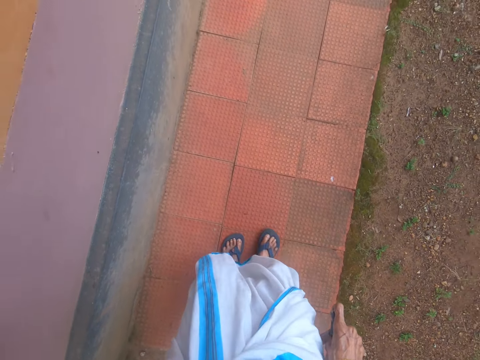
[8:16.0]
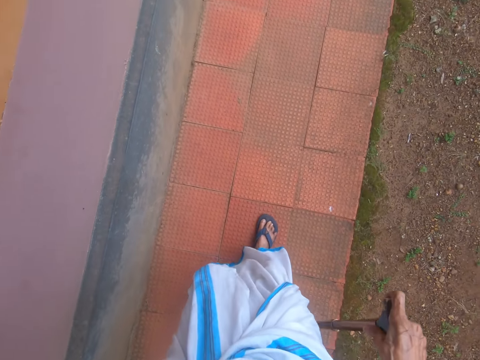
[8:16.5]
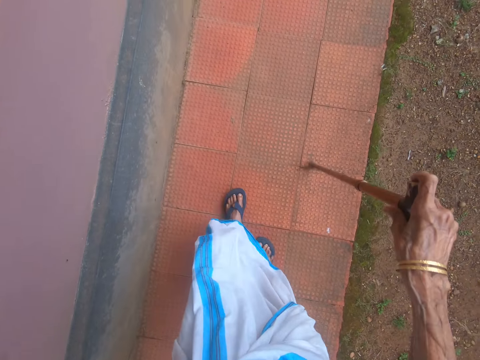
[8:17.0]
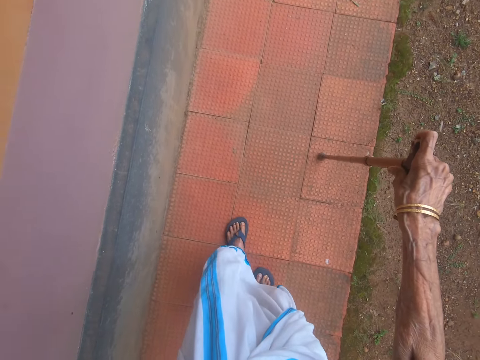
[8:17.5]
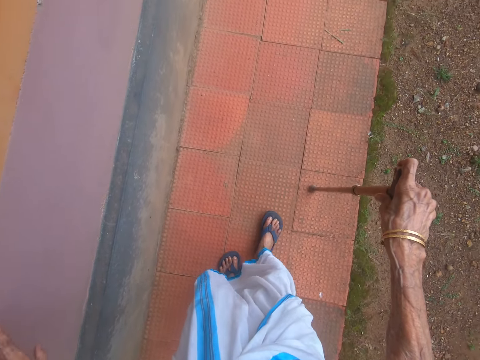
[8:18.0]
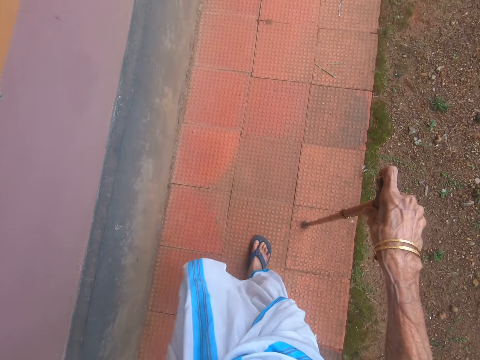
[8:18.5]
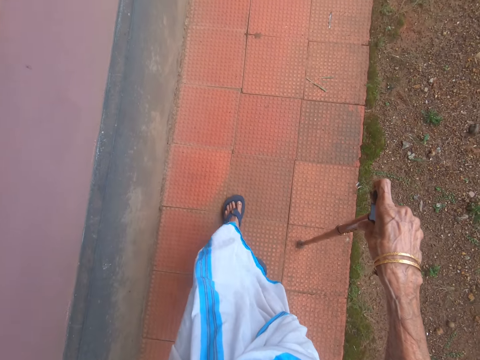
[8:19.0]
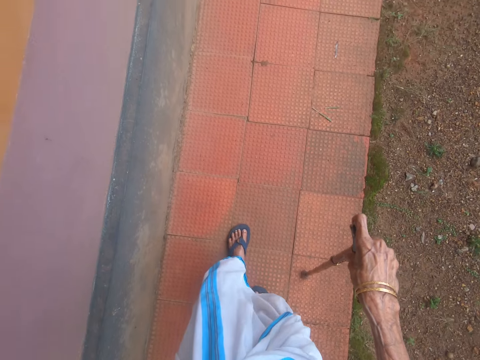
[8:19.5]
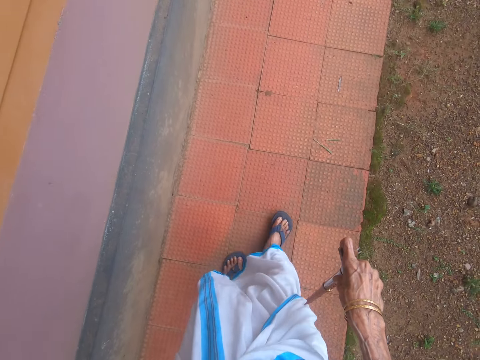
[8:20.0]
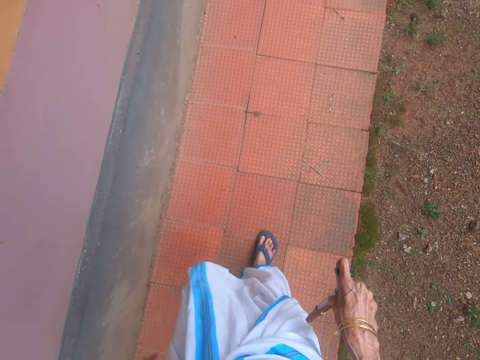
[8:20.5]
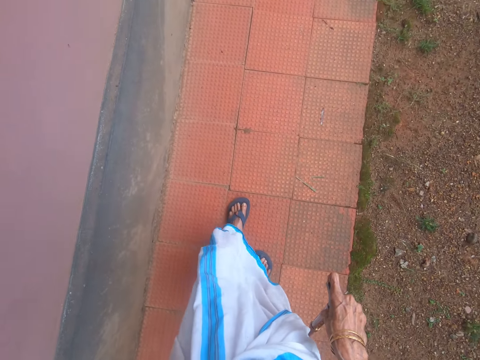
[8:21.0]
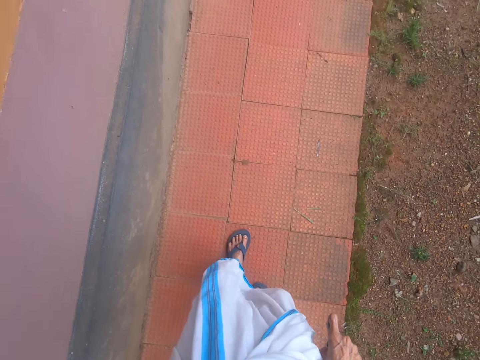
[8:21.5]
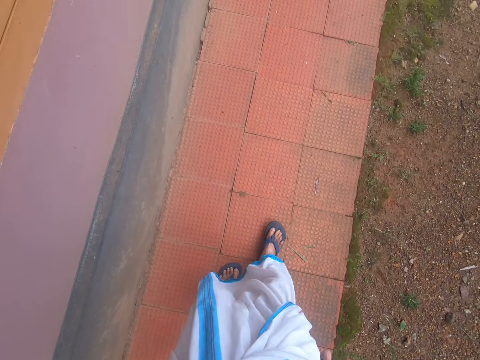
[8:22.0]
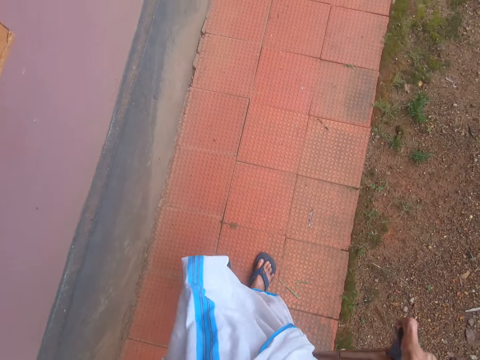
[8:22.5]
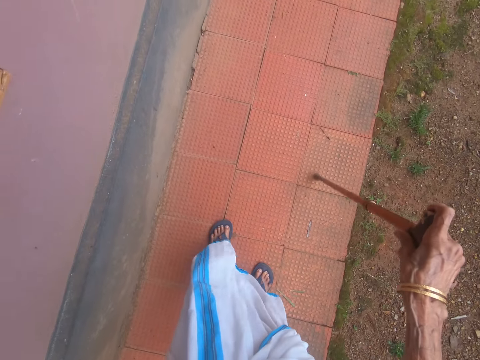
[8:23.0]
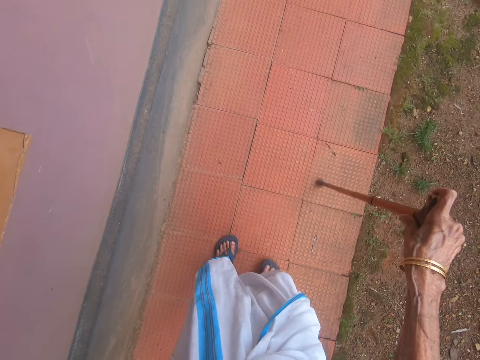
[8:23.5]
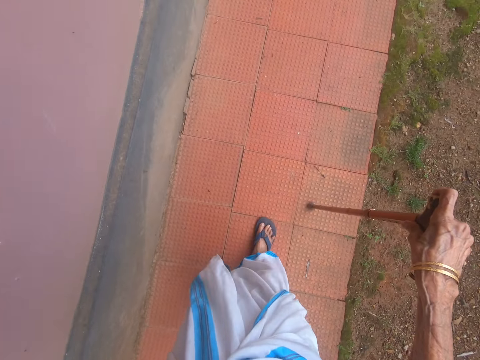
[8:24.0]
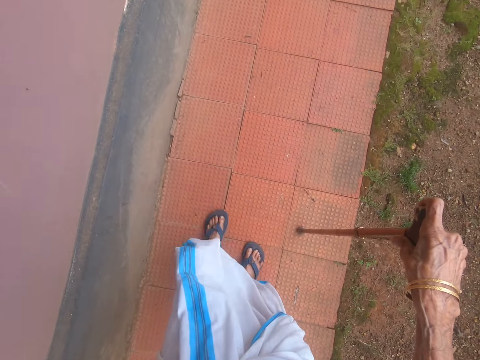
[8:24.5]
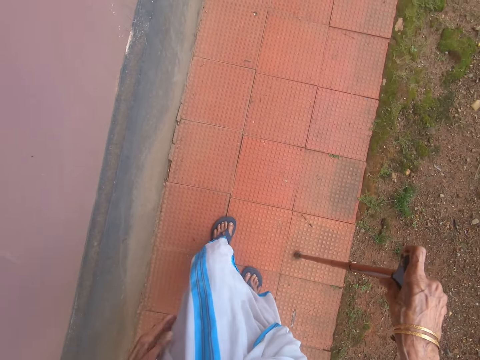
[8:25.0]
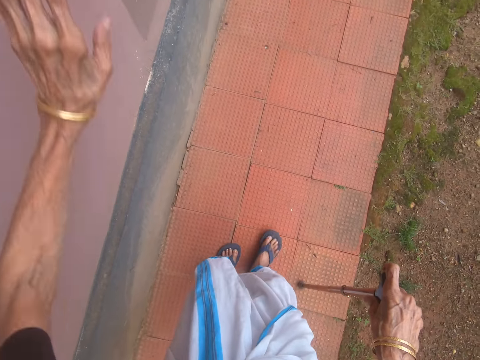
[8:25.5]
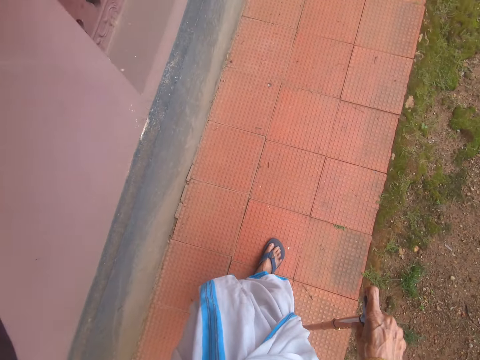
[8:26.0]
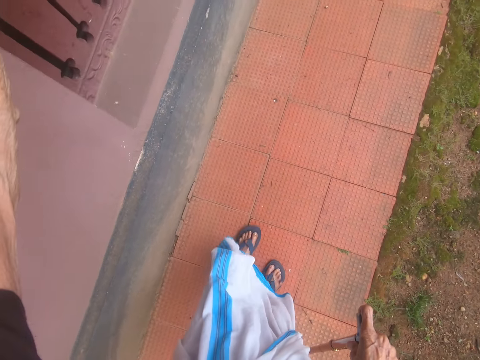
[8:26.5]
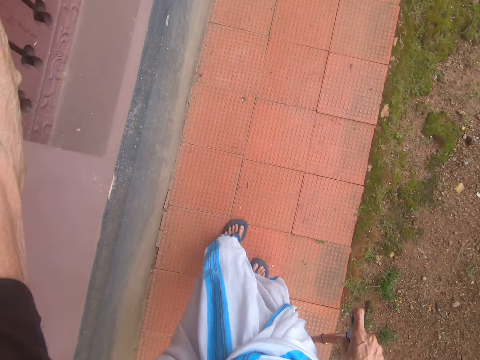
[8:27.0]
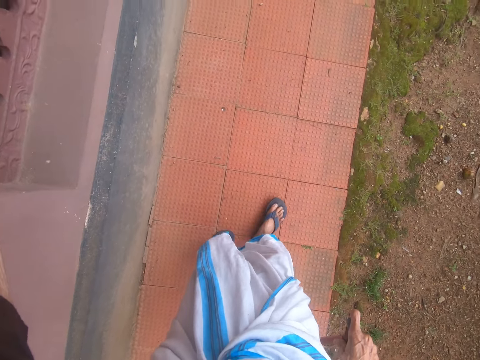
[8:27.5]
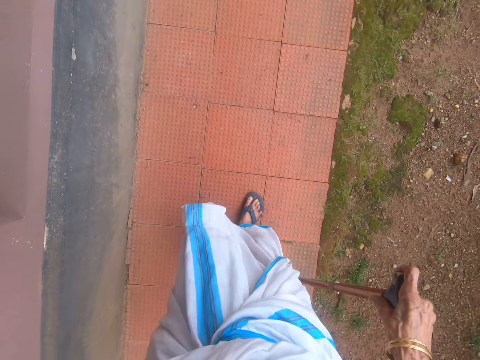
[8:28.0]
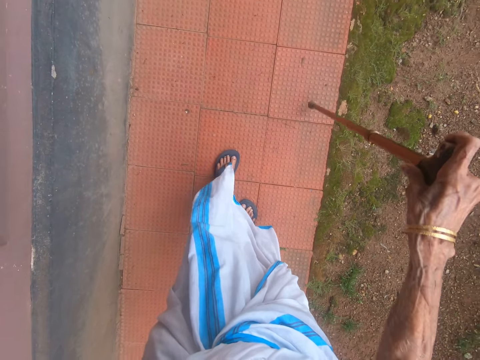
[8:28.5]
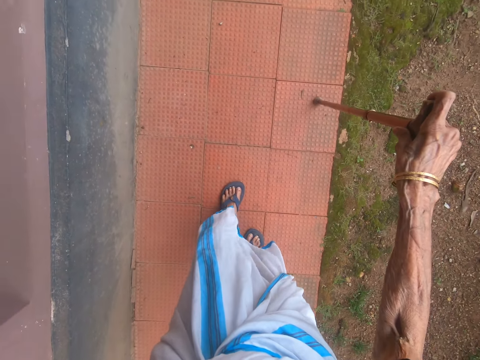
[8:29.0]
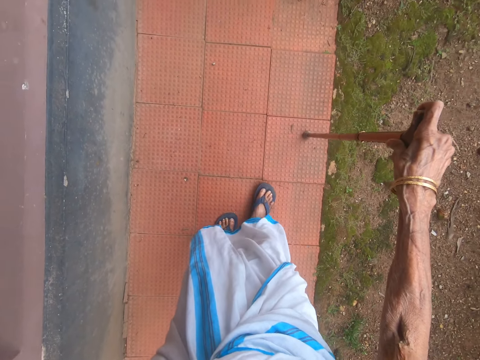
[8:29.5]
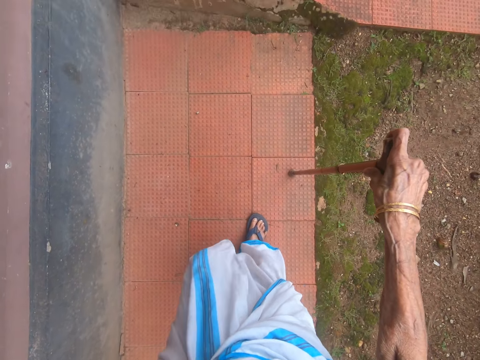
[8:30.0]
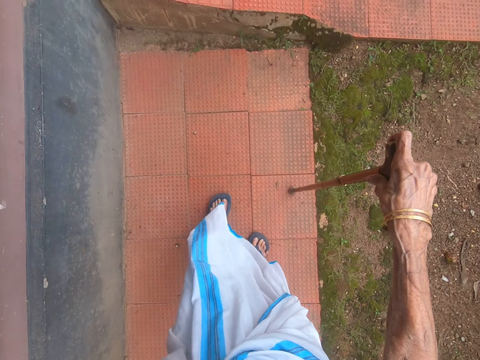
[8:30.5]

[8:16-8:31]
The camera wearer walks on the corridor. They raise a hand.

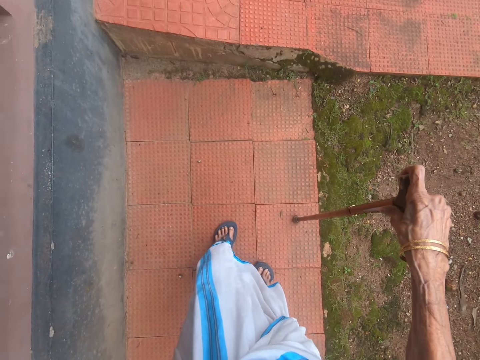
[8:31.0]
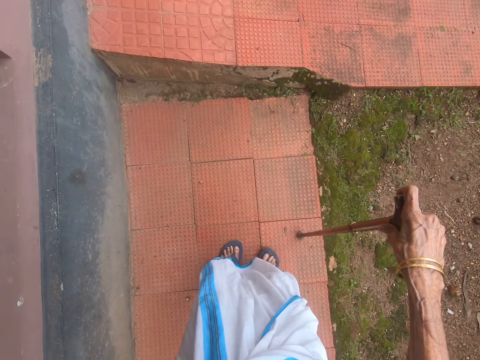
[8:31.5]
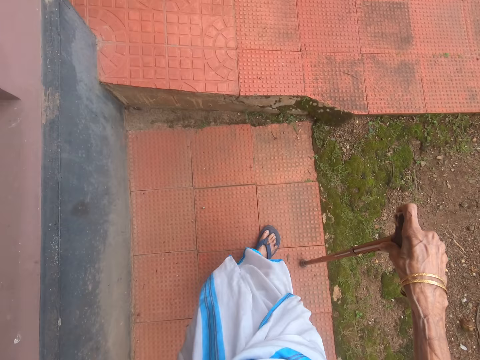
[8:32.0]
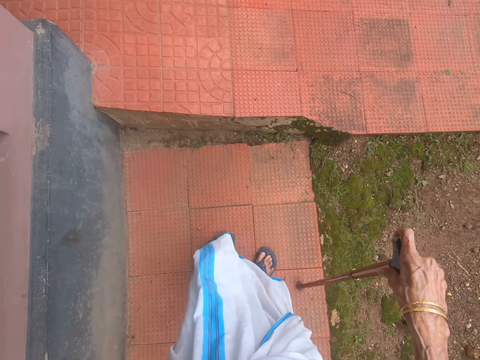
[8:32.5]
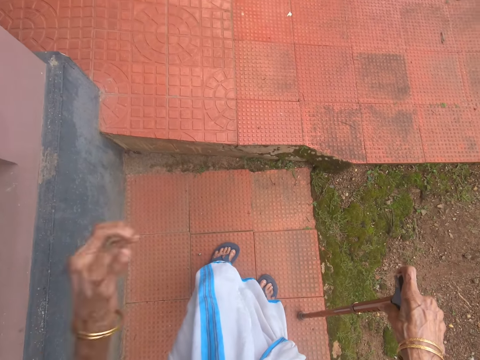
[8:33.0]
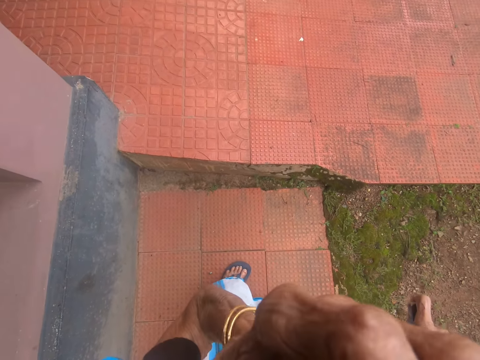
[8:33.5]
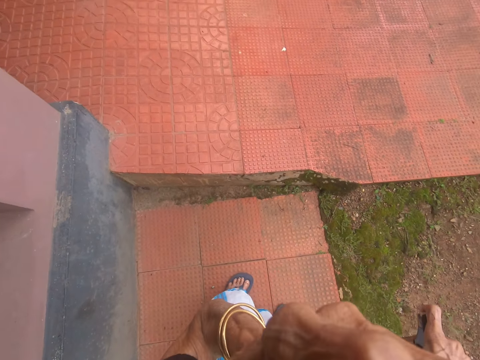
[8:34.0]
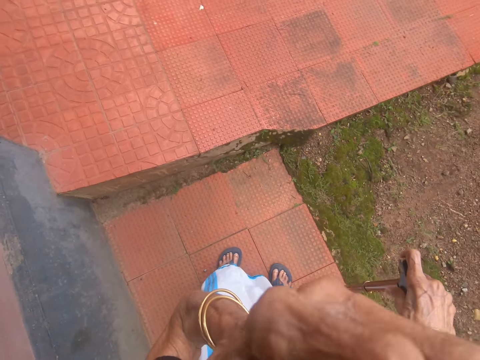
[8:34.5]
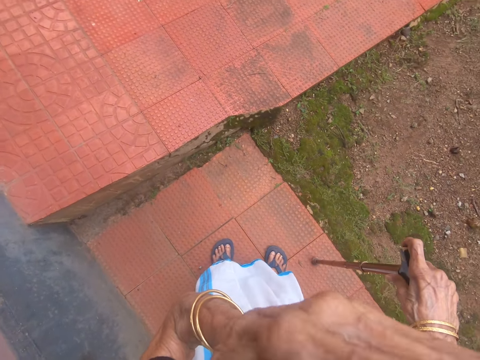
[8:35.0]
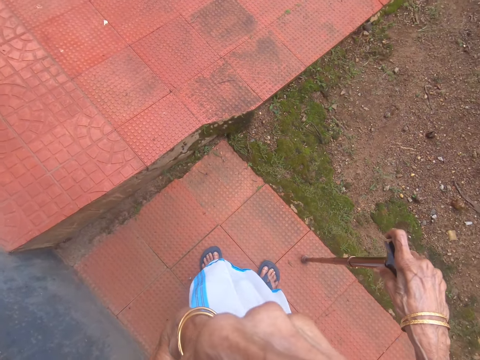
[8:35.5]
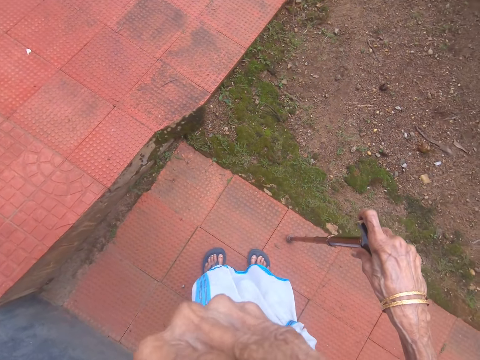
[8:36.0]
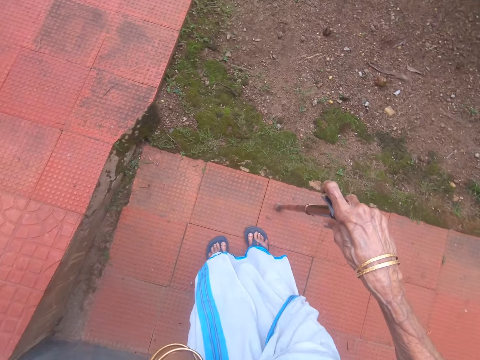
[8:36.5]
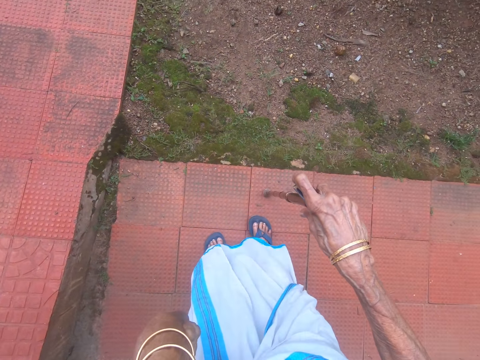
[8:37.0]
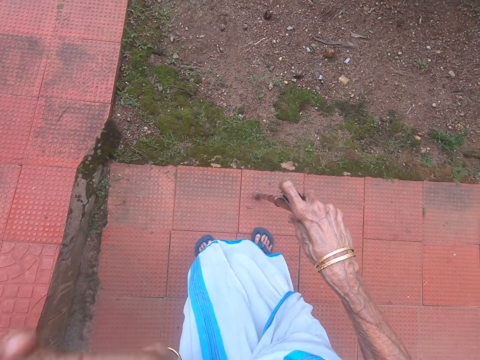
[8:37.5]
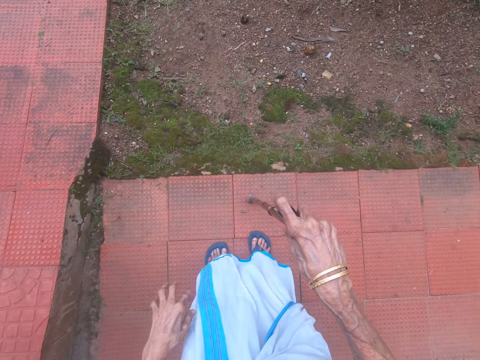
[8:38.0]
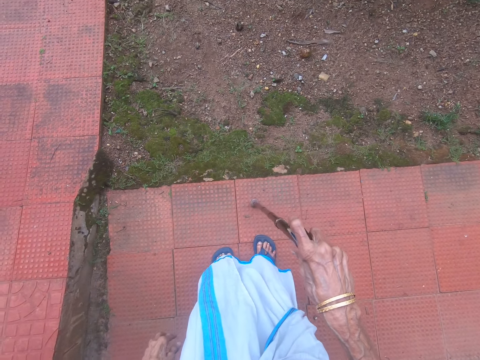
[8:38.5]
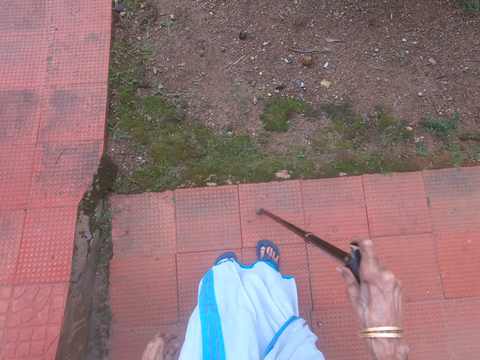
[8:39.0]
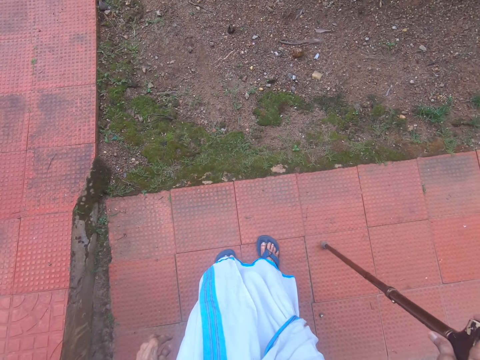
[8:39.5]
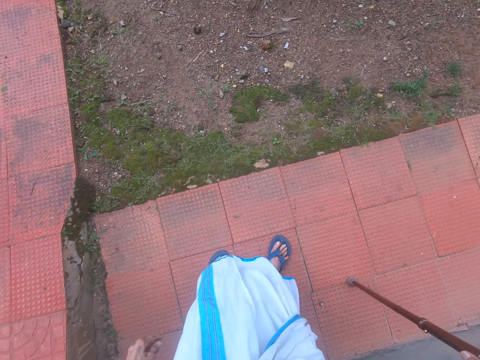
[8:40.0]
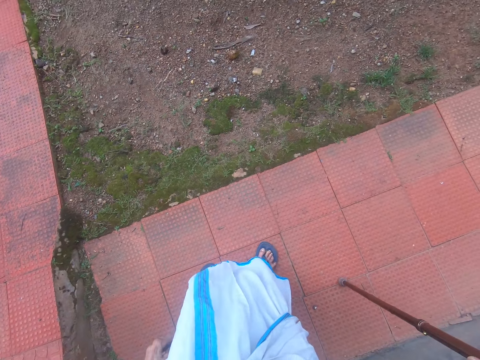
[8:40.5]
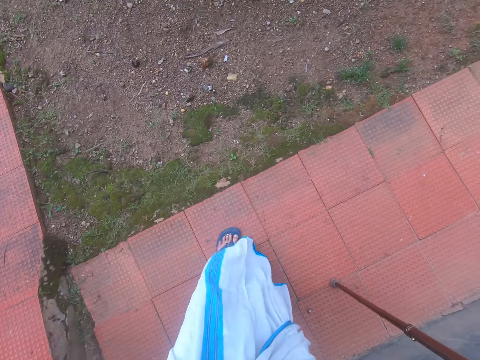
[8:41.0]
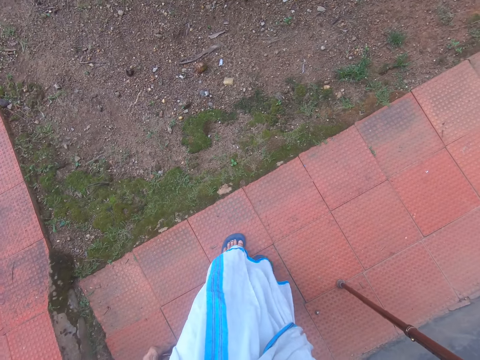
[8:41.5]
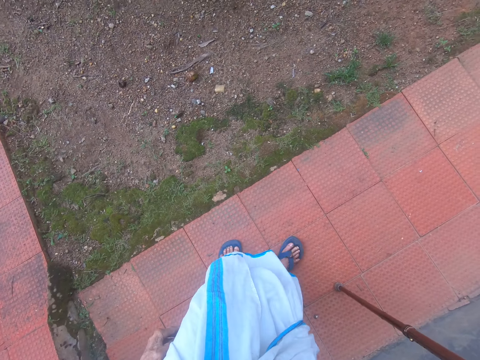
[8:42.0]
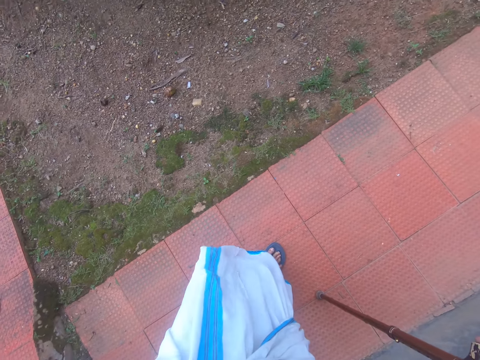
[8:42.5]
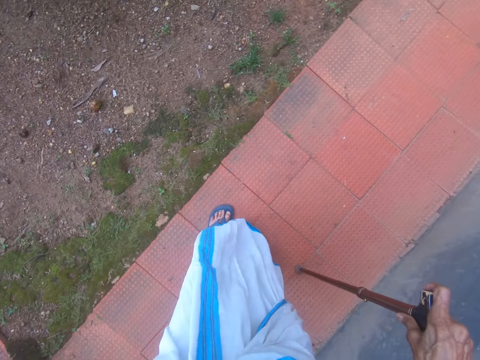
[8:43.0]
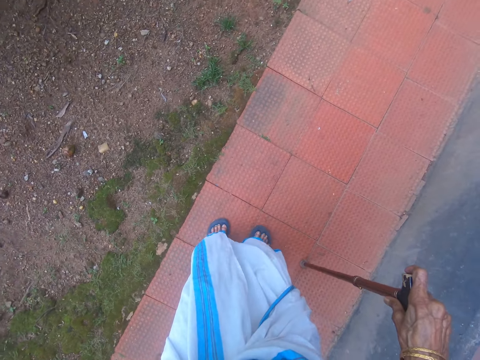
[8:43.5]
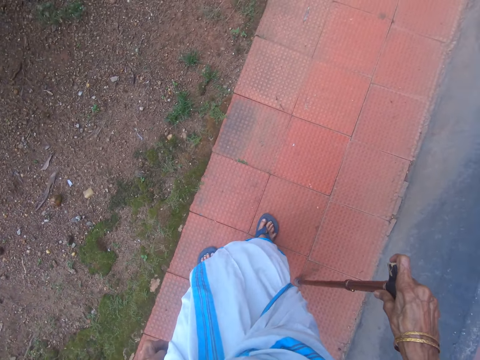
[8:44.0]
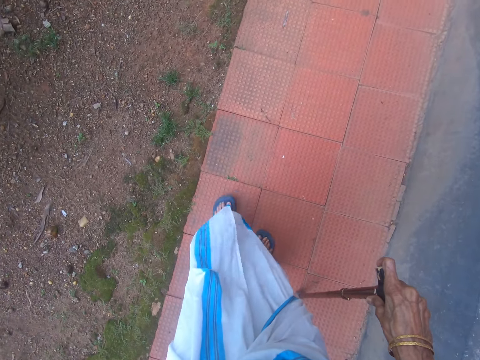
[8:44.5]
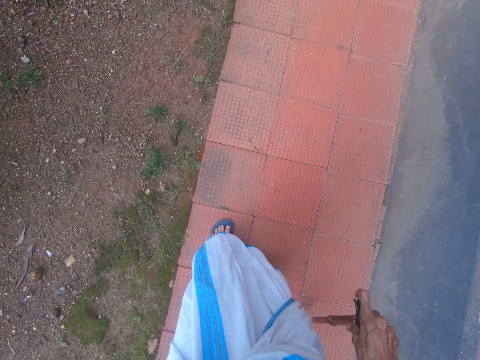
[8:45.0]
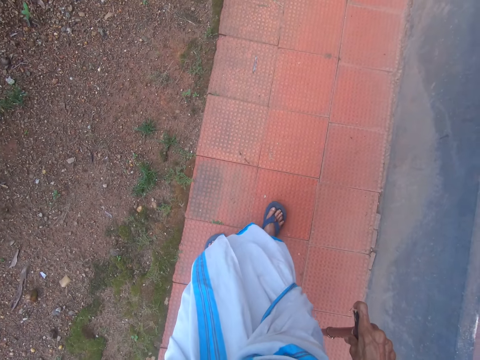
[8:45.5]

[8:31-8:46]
The camera wearer stops around. They look around. They drop a hand. They walk around.
